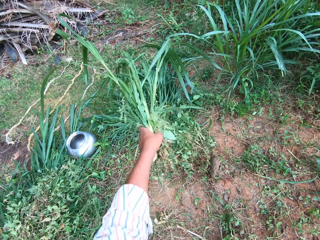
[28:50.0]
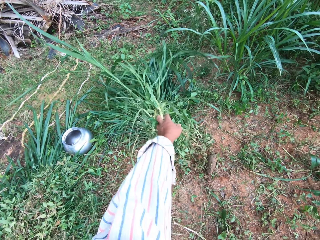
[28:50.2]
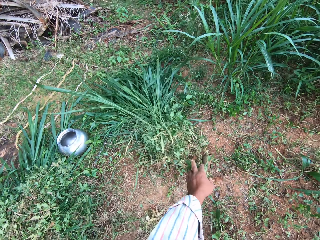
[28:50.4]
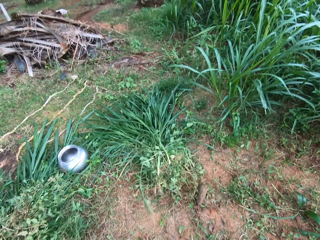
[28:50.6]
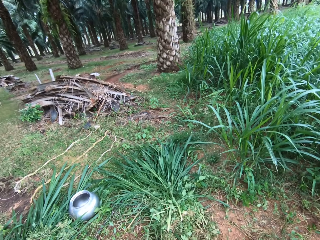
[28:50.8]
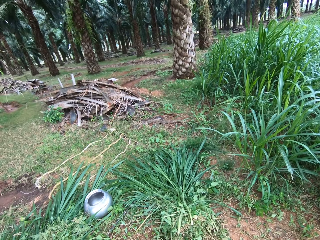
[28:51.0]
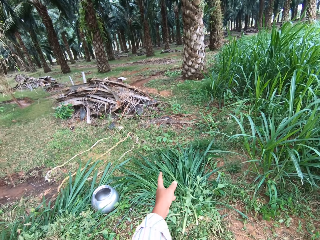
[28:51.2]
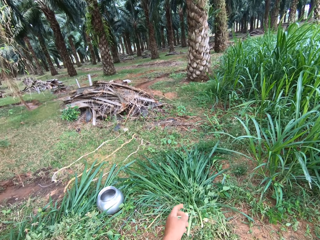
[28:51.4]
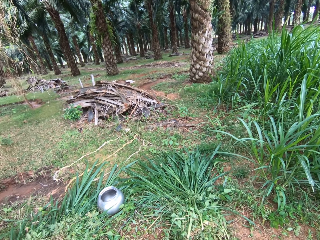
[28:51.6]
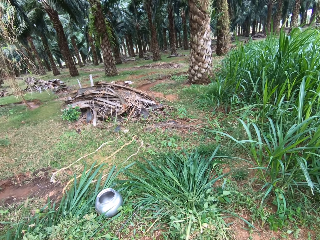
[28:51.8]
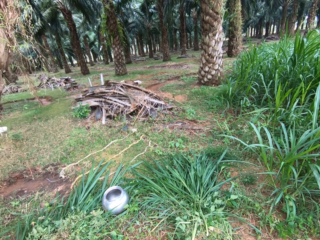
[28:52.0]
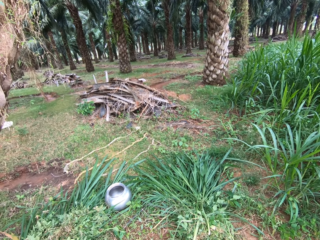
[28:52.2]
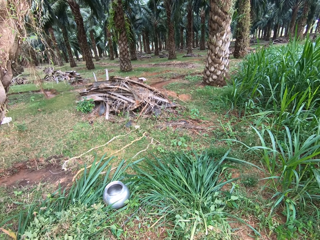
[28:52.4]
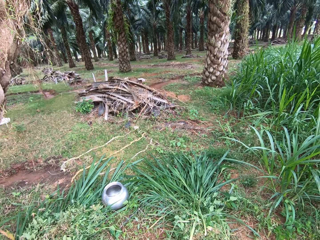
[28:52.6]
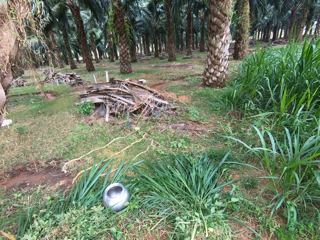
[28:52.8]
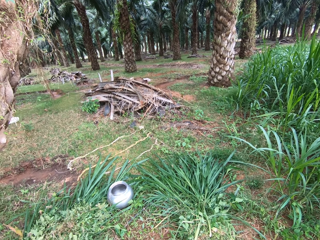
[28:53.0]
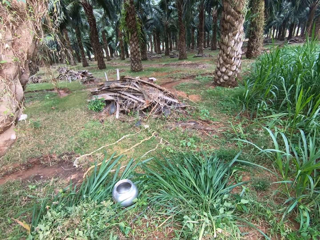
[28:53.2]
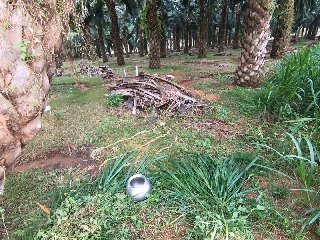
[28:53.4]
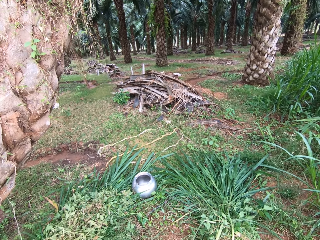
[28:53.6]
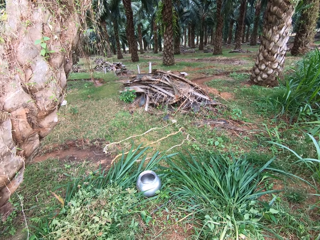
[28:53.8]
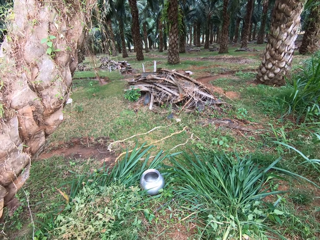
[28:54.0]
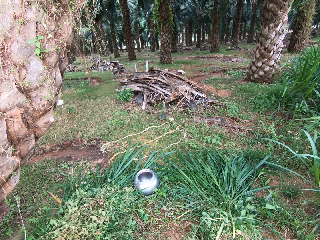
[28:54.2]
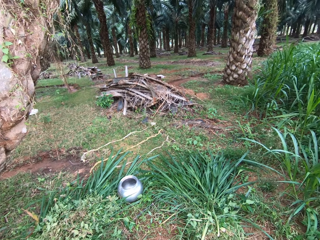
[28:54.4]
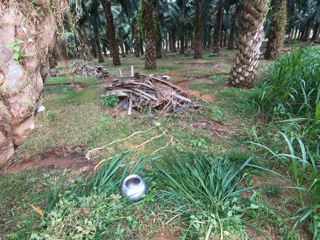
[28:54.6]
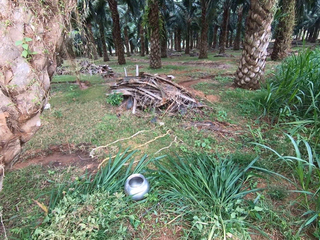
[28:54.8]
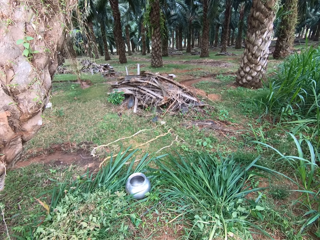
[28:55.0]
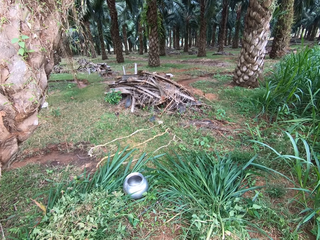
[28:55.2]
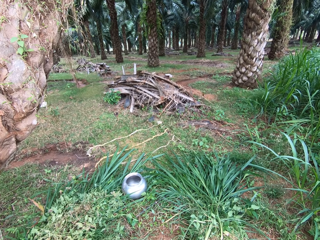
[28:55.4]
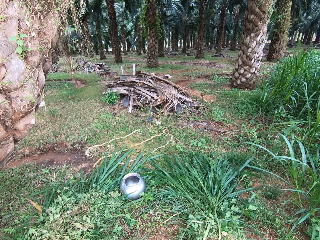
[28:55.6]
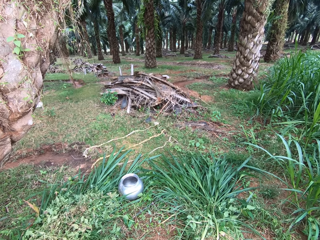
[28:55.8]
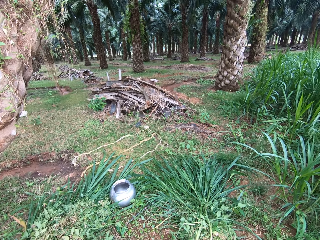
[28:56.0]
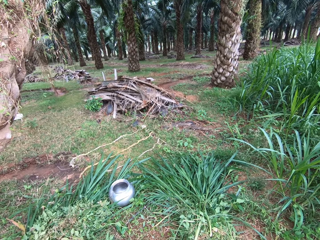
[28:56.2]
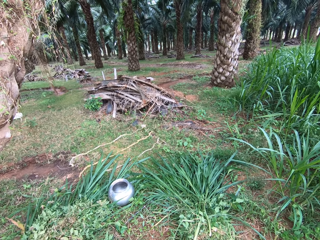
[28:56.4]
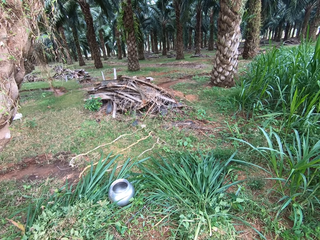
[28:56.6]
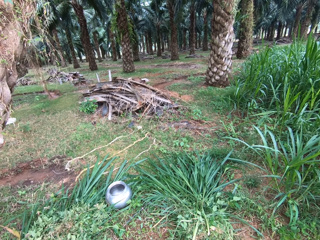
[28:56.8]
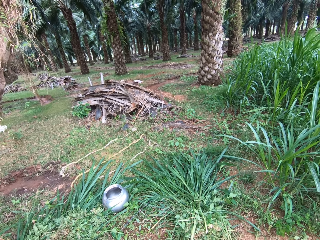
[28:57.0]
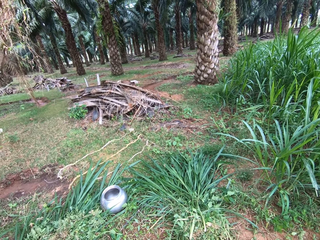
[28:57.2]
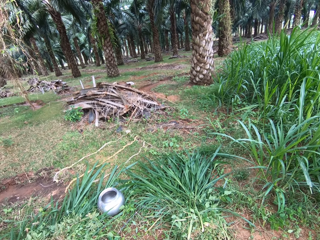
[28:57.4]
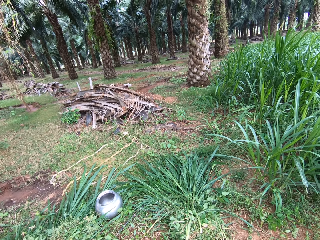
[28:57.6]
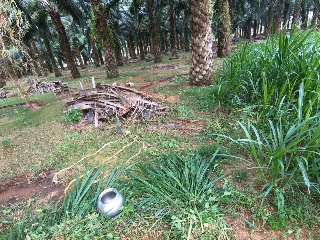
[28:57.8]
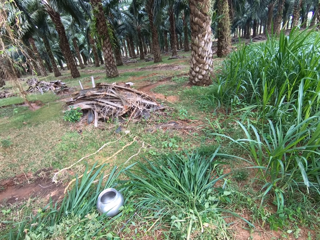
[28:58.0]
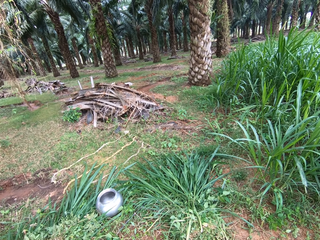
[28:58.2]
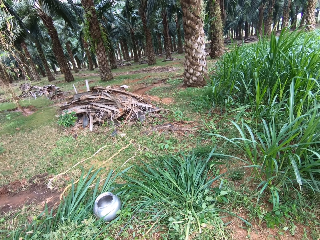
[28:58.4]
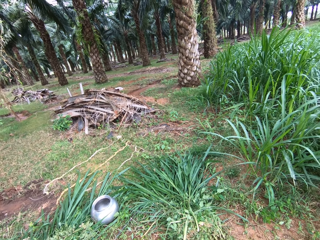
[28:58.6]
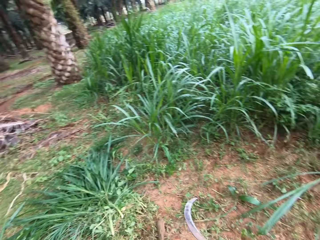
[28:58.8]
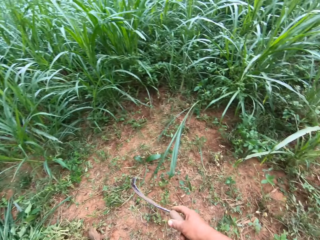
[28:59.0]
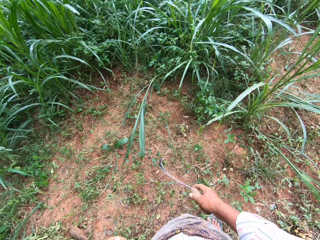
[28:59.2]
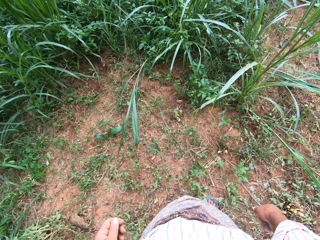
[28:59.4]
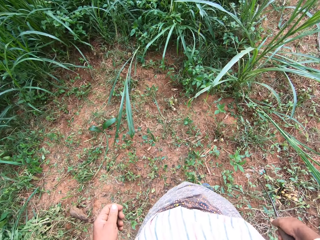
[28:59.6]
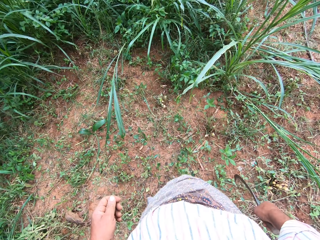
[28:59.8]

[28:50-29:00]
The camera wearer drops the grasses. They throw the Napier grass. They look around.

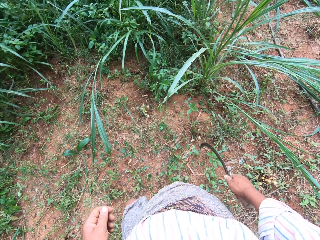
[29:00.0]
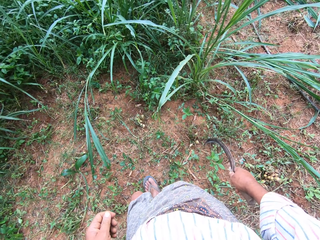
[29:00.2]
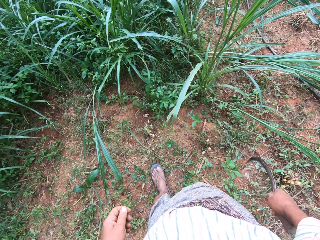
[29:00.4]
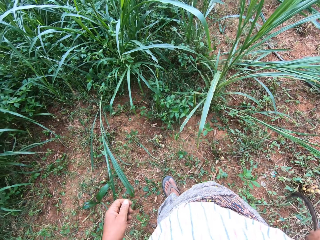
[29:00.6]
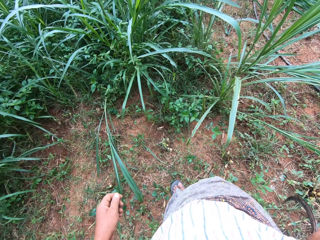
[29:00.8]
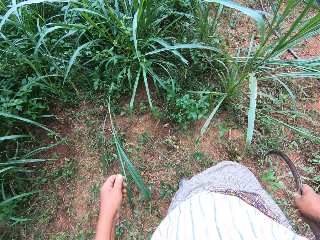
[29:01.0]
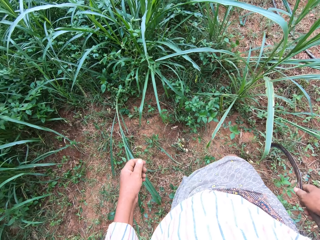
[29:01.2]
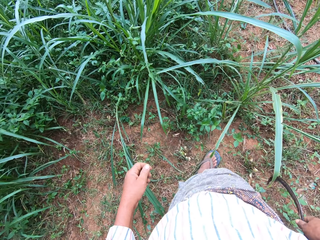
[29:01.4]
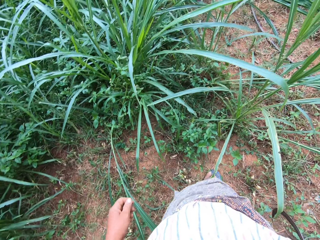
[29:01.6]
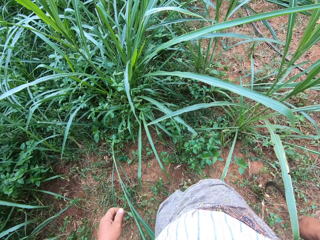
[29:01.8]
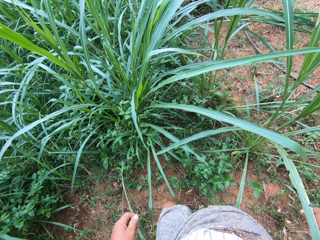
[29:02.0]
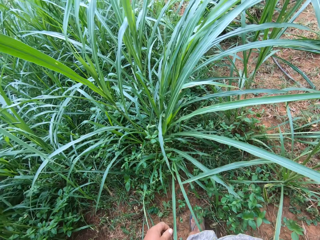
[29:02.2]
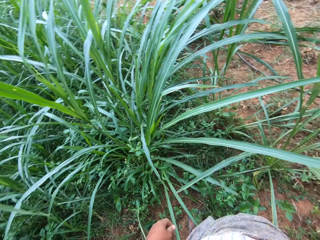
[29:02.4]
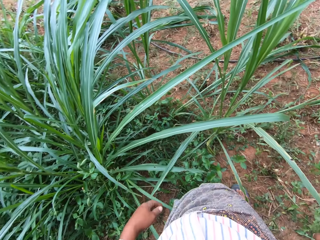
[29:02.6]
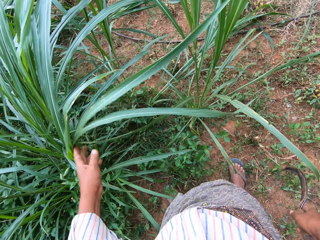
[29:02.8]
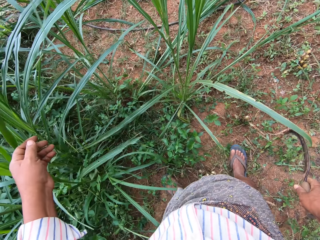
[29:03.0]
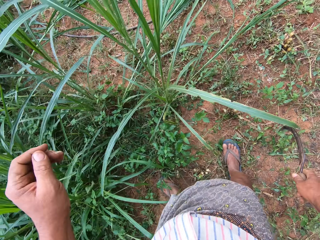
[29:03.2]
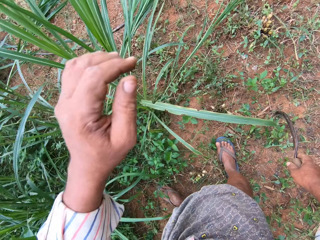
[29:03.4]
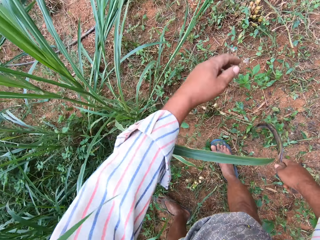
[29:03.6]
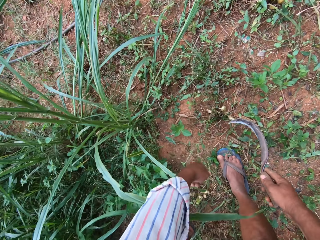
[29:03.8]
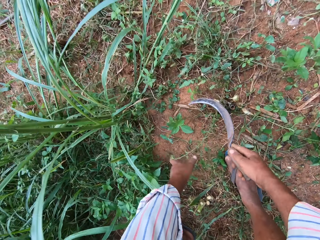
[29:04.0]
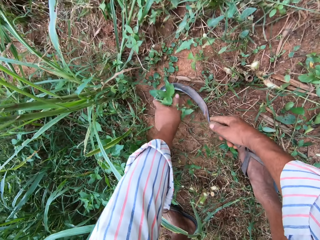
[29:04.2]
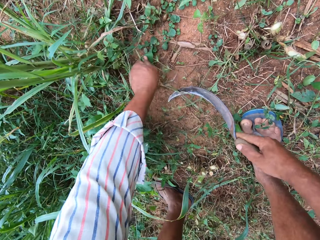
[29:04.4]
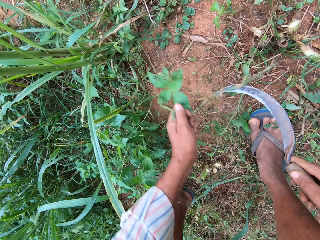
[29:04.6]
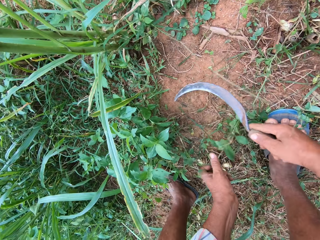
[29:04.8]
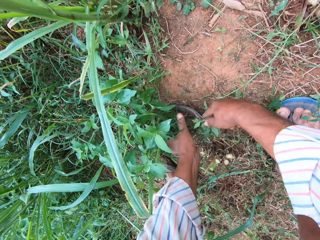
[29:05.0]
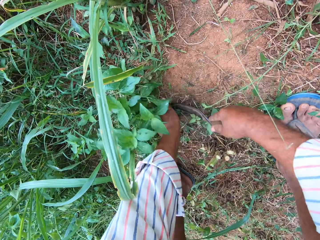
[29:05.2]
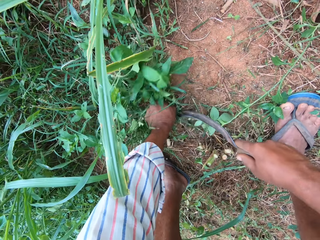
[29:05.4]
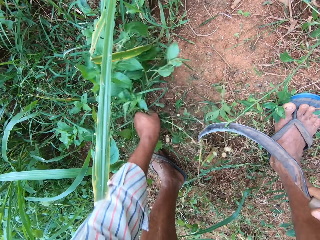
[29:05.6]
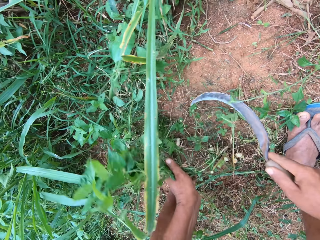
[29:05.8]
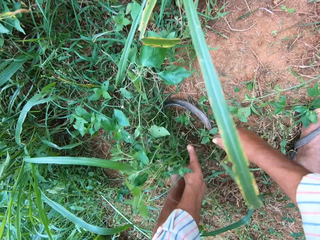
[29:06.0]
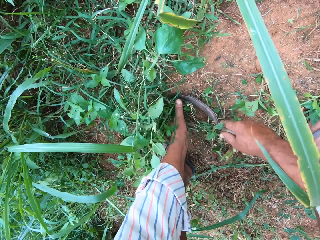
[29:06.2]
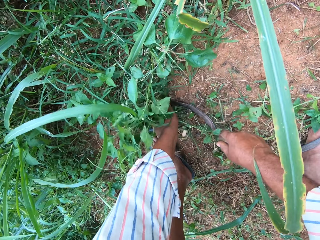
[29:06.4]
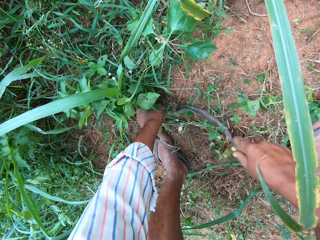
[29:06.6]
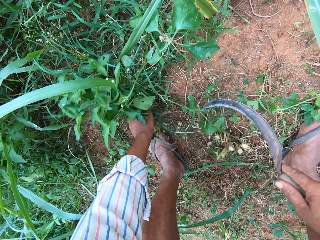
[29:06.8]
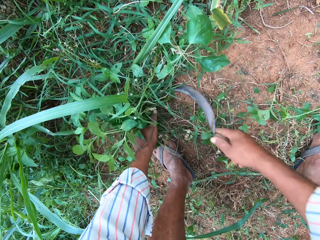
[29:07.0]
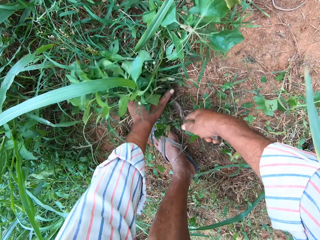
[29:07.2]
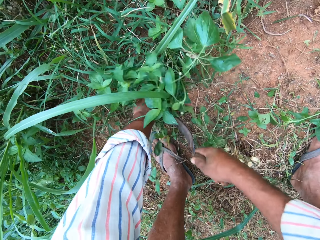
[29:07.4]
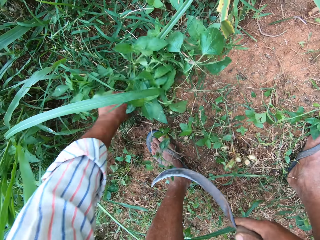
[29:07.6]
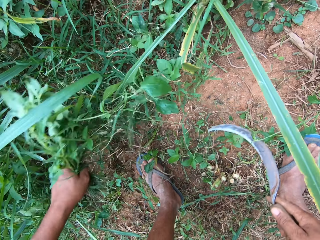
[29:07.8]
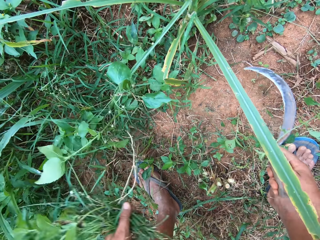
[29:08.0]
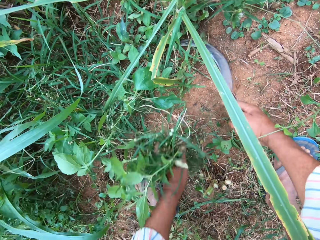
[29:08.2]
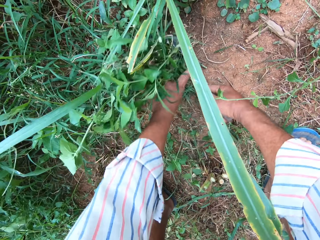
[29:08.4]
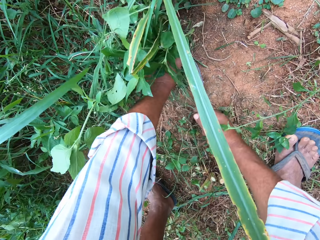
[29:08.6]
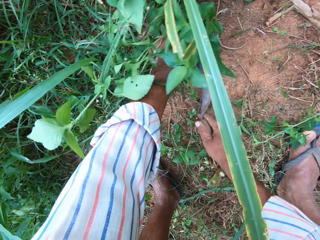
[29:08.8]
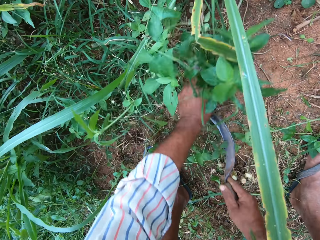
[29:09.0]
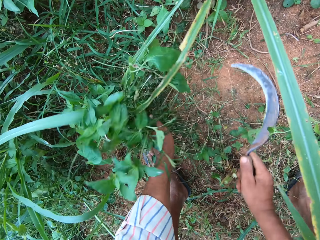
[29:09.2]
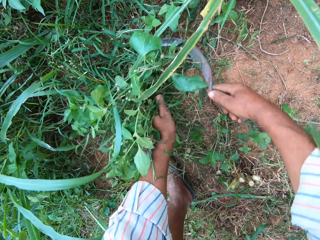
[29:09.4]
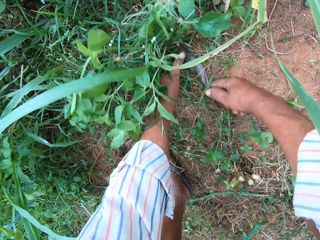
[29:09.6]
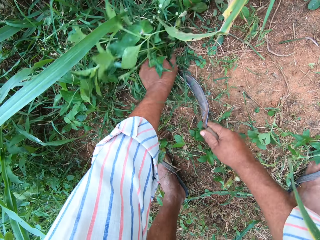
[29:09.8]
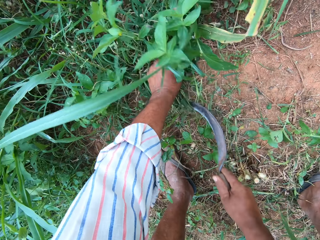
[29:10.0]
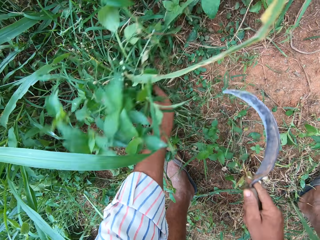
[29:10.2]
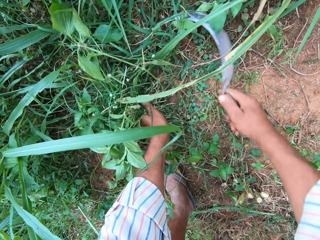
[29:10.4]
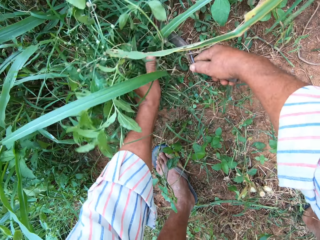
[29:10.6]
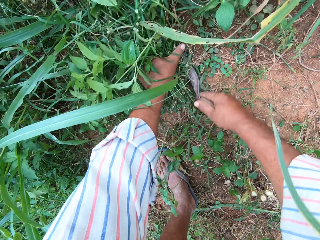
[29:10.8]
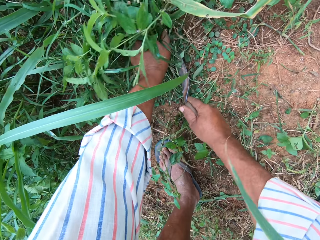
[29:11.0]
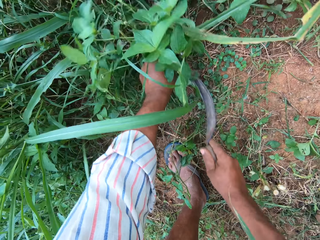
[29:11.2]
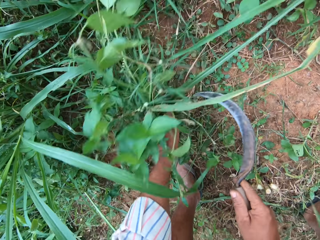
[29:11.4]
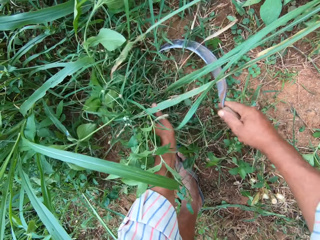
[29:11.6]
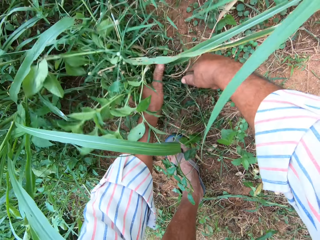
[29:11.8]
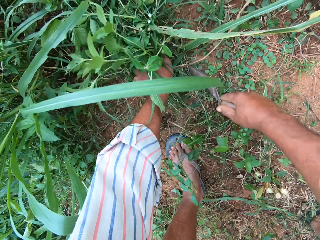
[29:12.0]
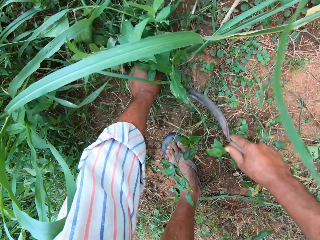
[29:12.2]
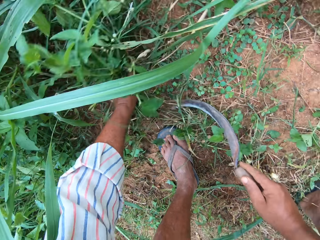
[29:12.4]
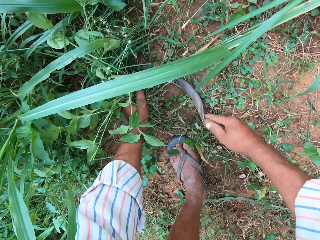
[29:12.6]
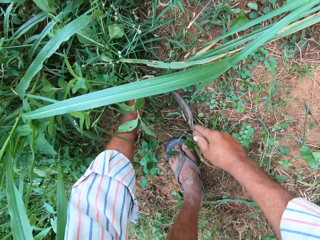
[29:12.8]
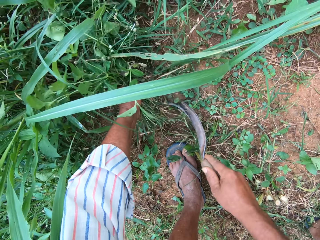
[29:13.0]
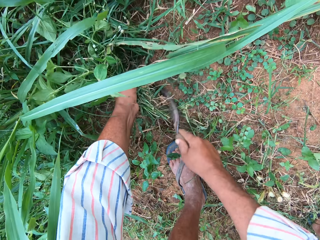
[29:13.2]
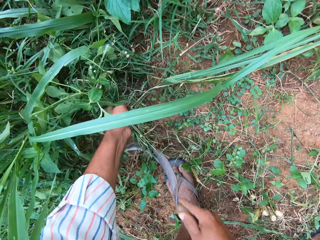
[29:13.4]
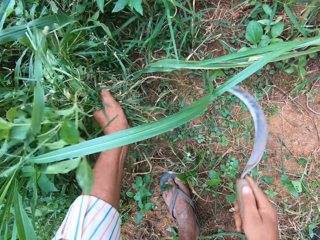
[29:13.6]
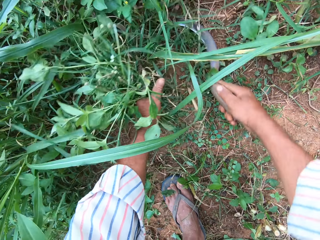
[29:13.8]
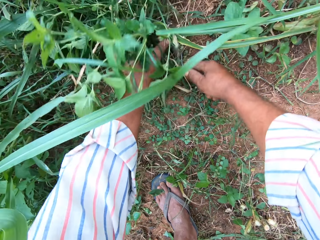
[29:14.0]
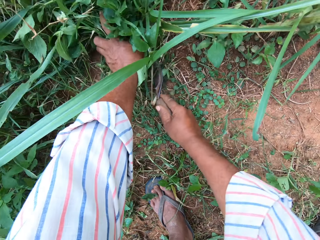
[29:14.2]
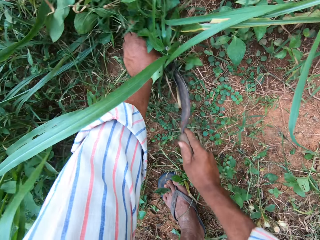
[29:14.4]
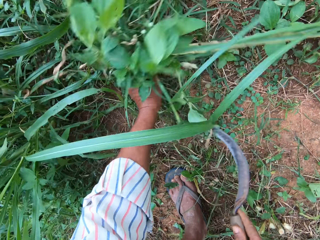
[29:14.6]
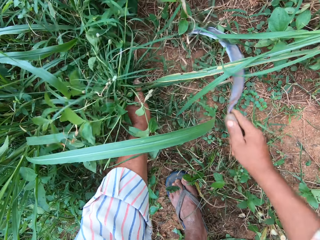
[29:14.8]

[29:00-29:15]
The camera wearer moves his legs. He touches Napier grass. He bends. He cuts grass. He grabs grasses. He cuts the grasses repeatedly.
